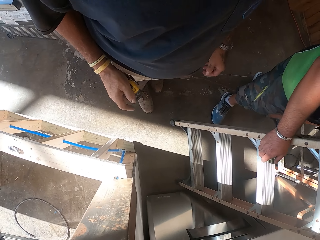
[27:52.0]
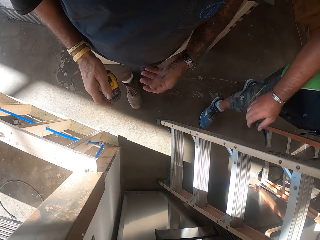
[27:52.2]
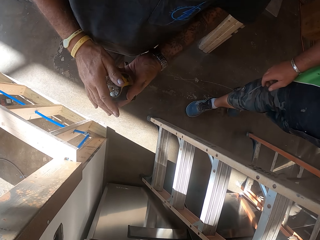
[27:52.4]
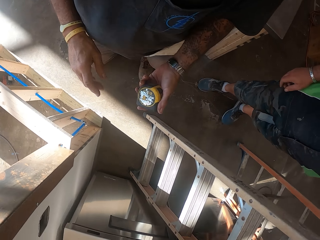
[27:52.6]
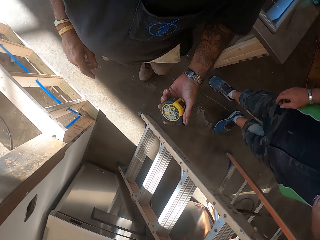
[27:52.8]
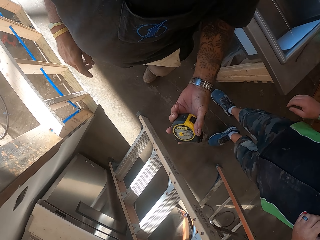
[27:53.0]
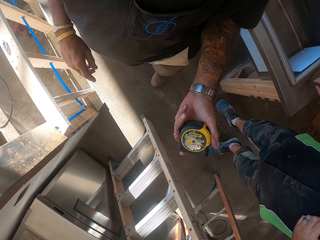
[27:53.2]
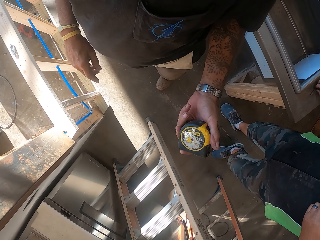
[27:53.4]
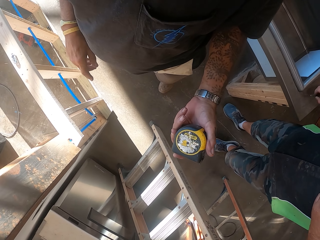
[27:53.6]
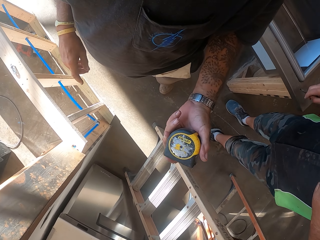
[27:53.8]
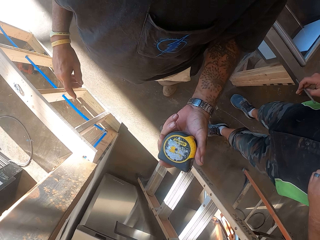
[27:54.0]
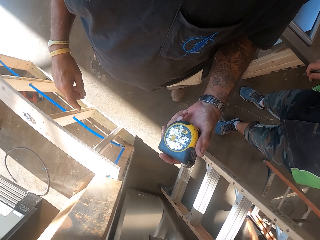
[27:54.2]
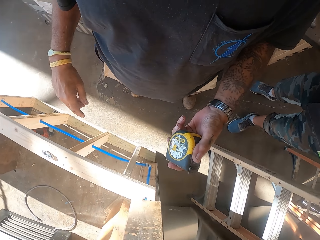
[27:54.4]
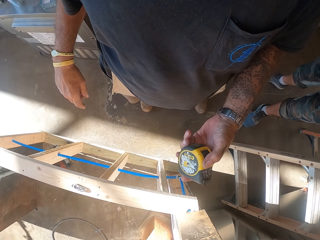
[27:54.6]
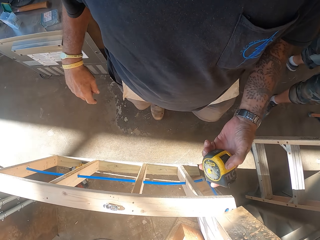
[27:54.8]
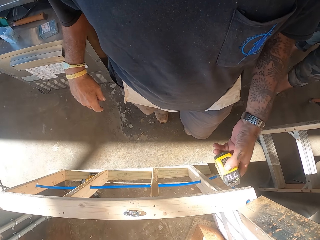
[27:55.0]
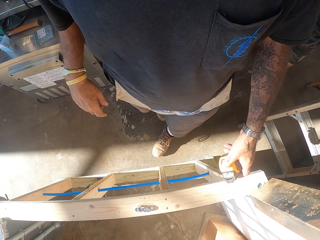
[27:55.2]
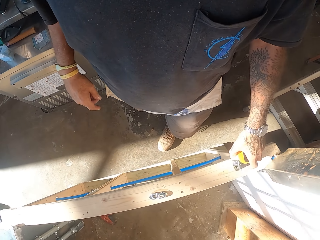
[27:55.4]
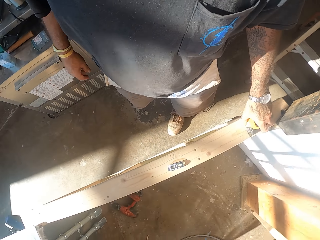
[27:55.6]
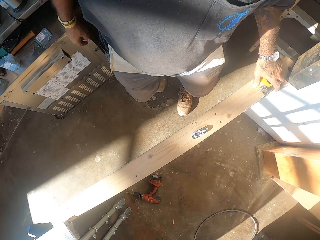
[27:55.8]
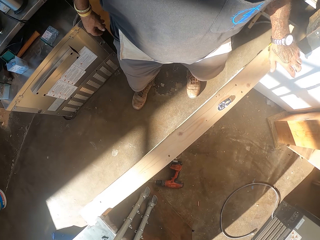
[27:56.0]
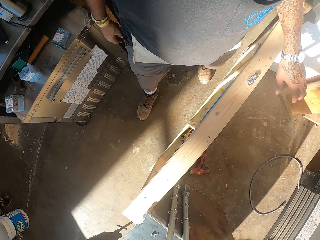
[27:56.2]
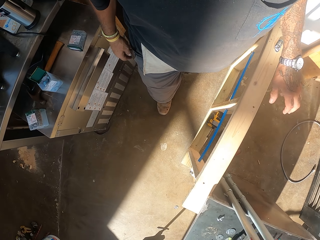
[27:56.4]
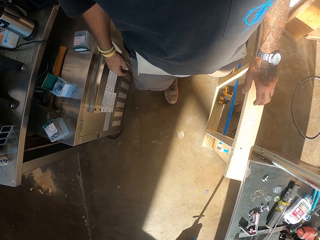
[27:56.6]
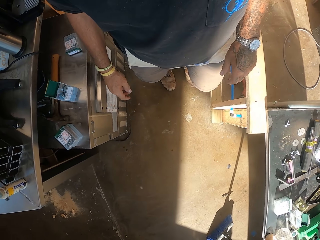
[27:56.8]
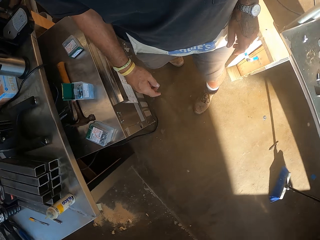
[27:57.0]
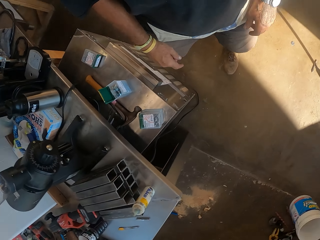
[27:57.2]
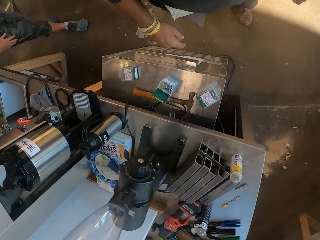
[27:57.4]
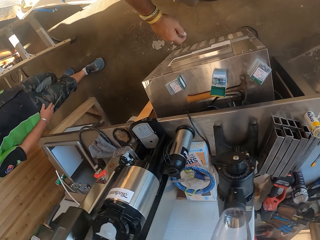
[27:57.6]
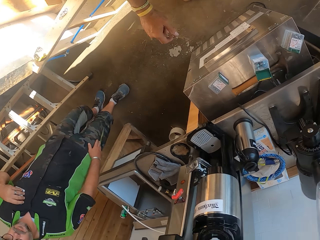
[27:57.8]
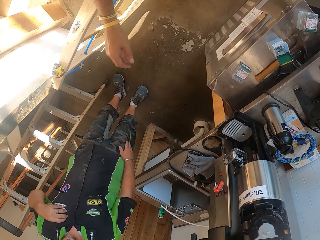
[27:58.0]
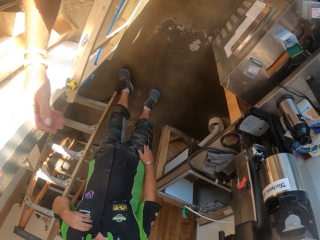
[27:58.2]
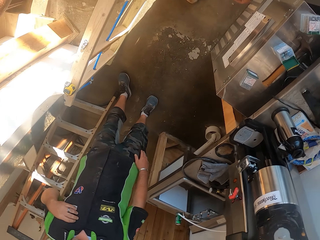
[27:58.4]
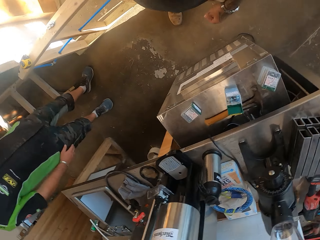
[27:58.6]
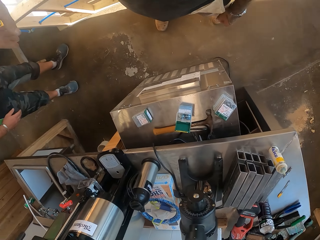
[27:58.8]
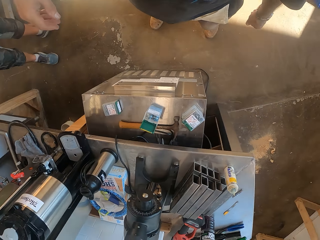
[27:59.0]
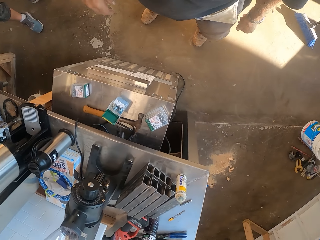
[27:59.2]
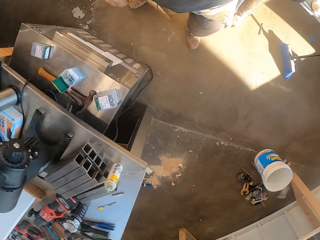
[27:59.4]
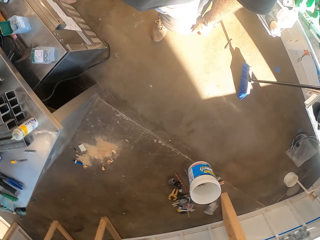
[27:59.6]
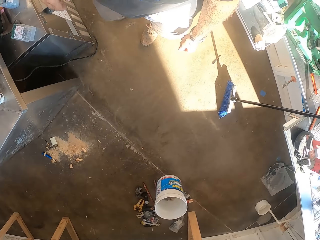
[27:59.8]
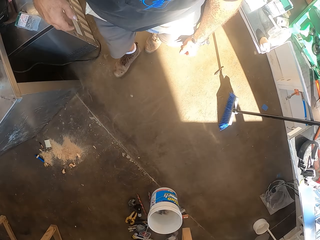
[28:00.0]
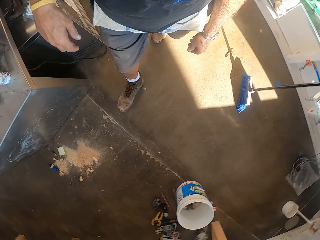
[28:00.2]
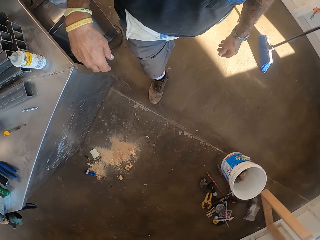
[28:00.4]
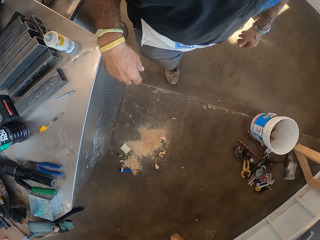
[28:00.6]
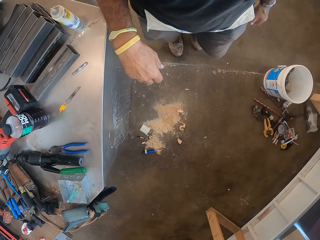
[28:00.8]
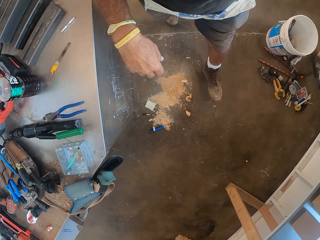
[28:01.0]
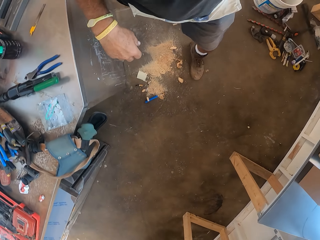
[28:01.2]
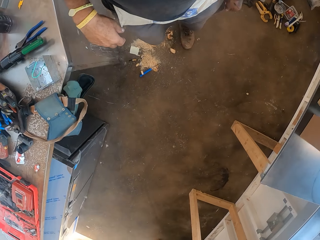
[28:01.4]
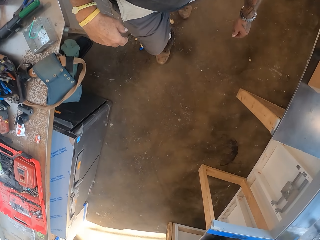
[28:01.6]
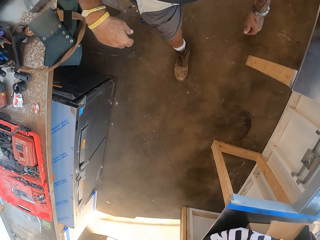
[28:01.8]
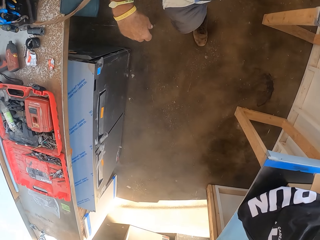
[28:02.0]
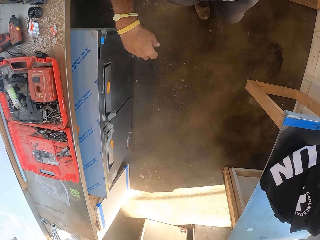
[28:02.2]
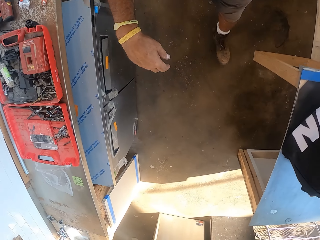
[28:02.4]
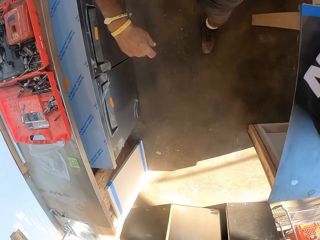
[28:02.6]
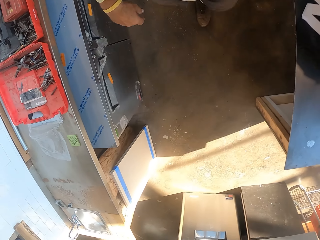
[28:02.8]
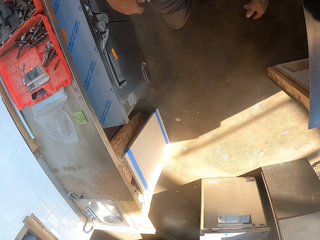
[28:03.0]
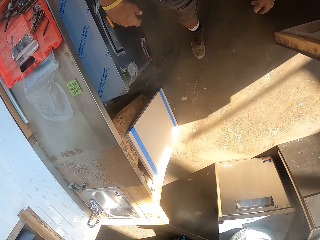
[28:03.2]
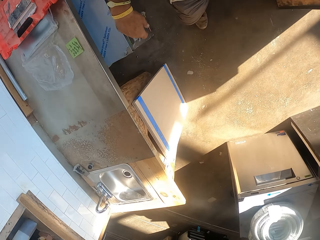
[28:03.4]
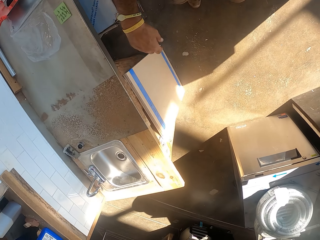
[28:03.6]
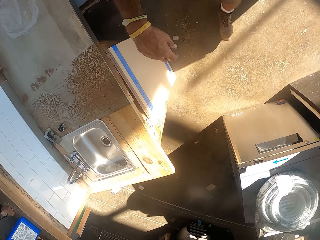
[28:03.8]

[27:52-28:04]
The camera wearer stops to measure and holds the tape measure. They check the tape measure in hand. They look around. They walk in the workshop. They put the tape measure on the lumber. They look around and stop. They walk in the workshop.

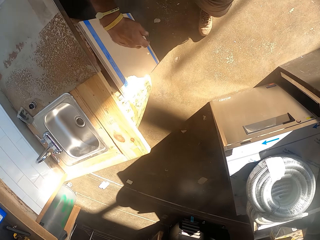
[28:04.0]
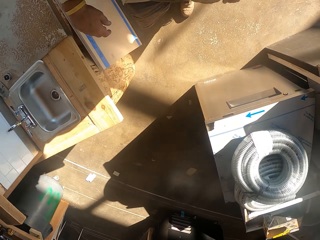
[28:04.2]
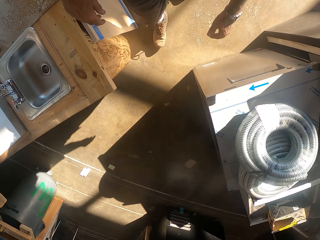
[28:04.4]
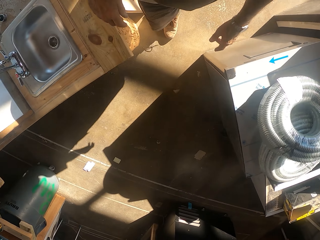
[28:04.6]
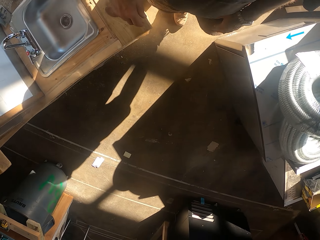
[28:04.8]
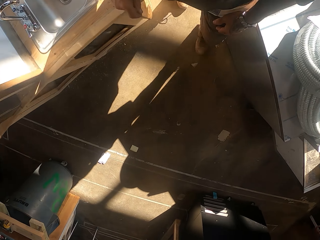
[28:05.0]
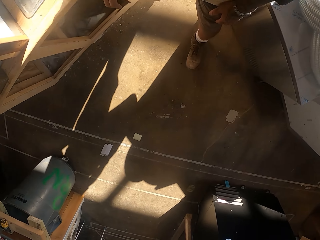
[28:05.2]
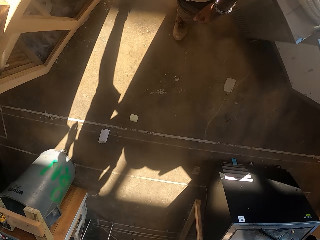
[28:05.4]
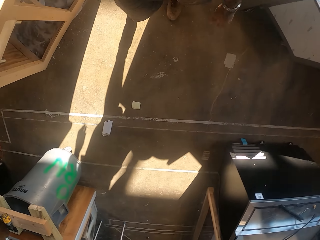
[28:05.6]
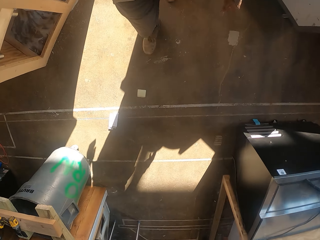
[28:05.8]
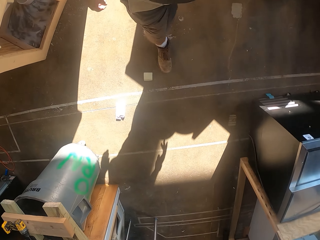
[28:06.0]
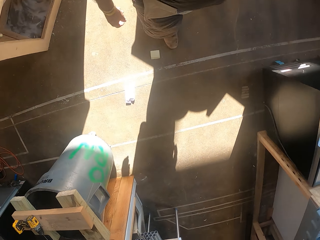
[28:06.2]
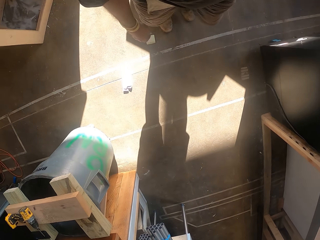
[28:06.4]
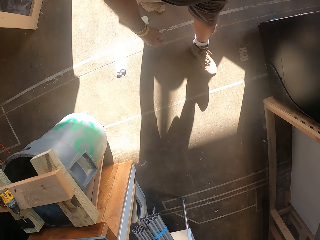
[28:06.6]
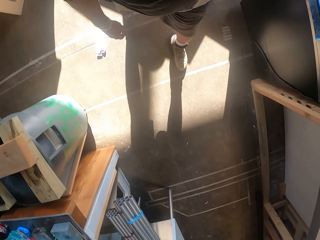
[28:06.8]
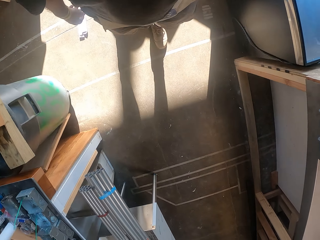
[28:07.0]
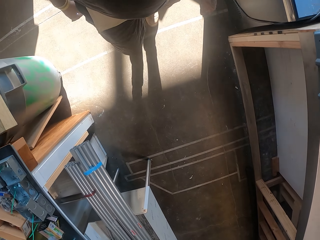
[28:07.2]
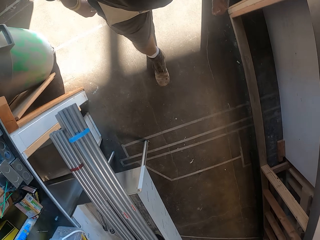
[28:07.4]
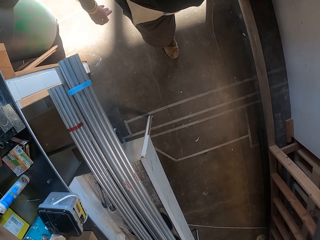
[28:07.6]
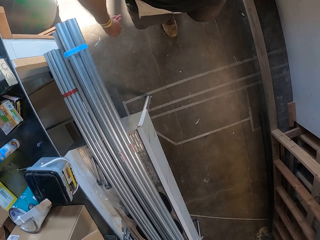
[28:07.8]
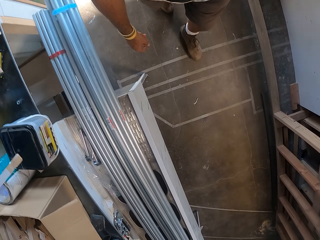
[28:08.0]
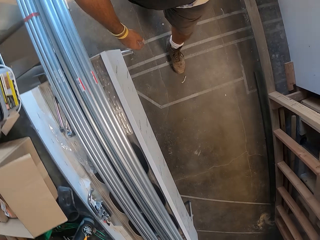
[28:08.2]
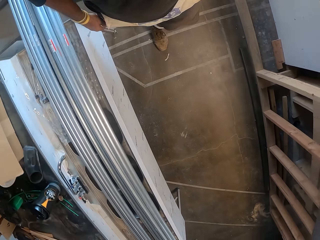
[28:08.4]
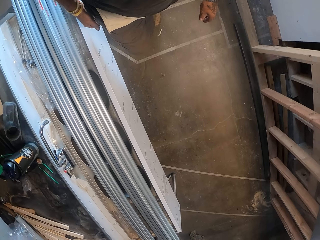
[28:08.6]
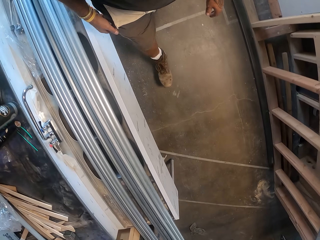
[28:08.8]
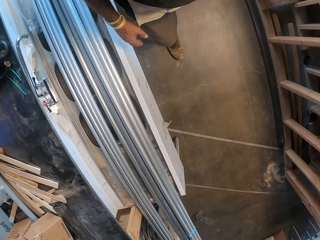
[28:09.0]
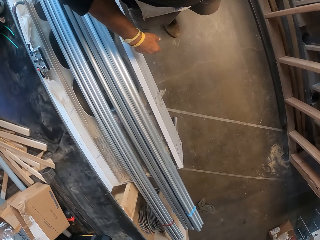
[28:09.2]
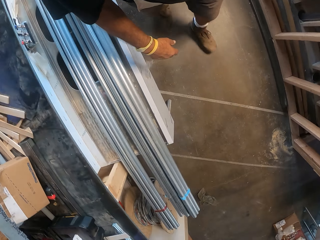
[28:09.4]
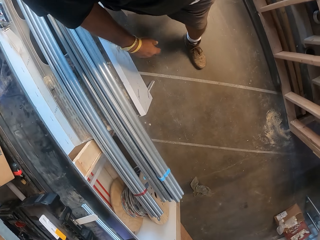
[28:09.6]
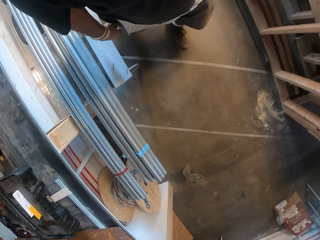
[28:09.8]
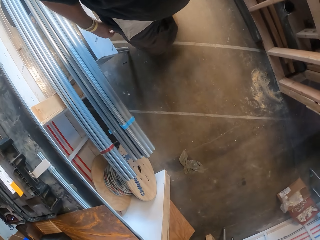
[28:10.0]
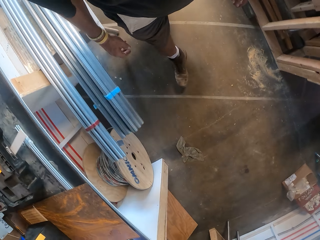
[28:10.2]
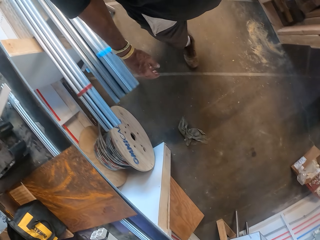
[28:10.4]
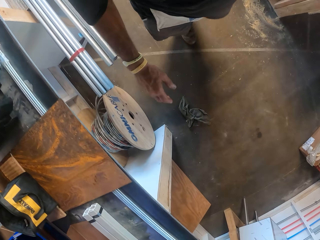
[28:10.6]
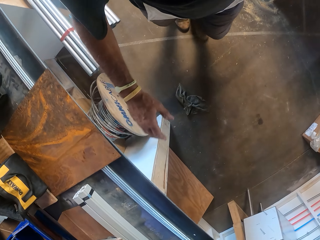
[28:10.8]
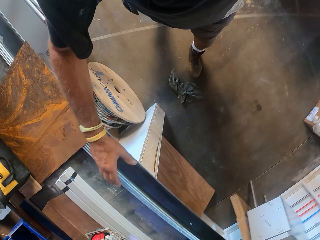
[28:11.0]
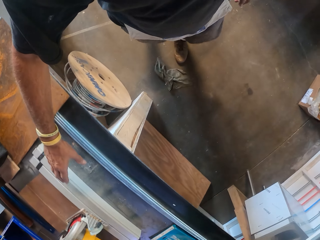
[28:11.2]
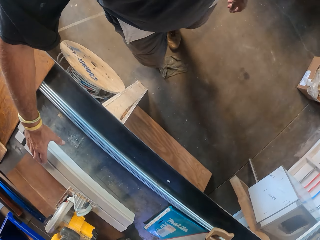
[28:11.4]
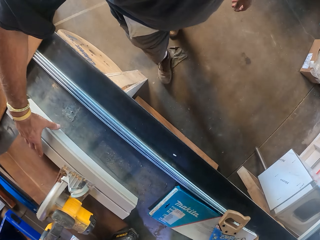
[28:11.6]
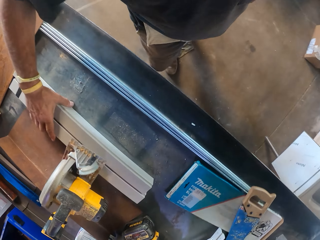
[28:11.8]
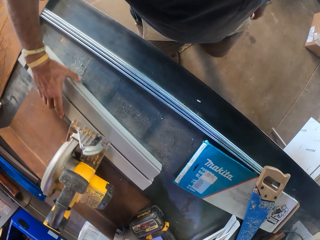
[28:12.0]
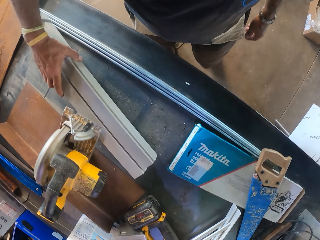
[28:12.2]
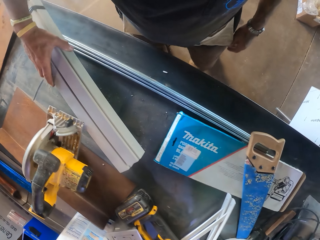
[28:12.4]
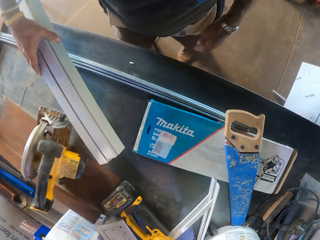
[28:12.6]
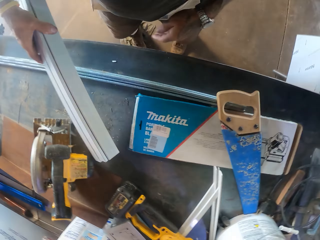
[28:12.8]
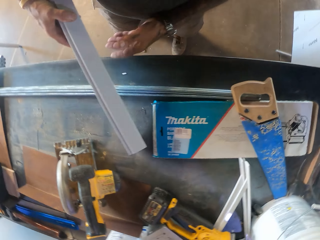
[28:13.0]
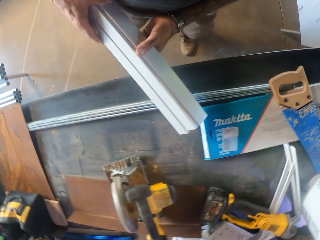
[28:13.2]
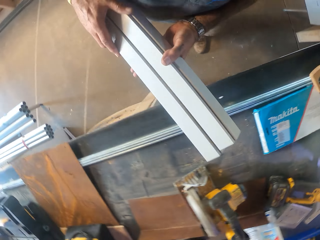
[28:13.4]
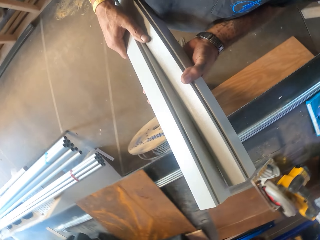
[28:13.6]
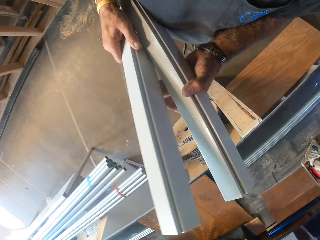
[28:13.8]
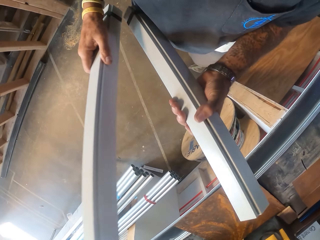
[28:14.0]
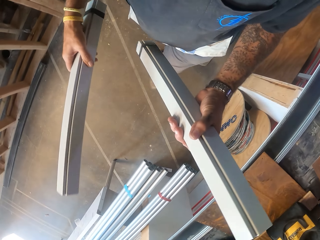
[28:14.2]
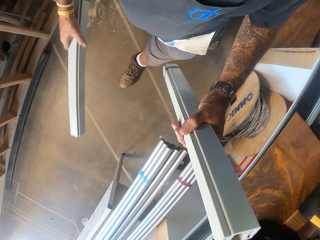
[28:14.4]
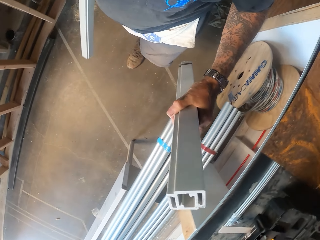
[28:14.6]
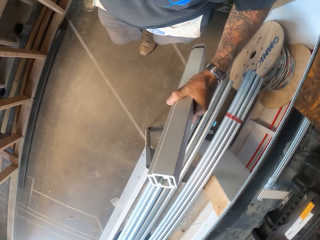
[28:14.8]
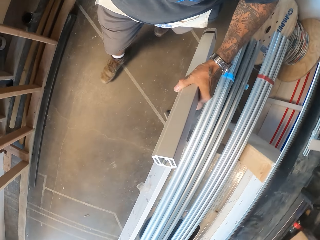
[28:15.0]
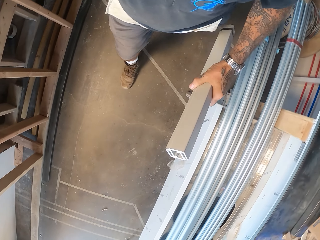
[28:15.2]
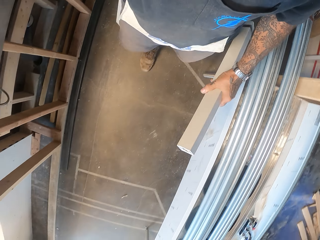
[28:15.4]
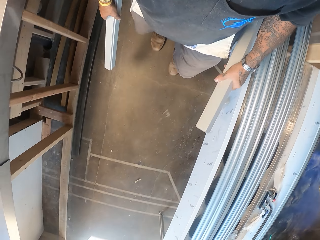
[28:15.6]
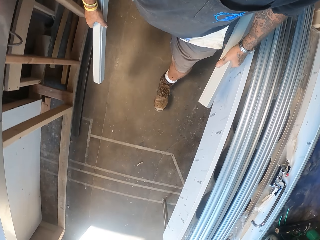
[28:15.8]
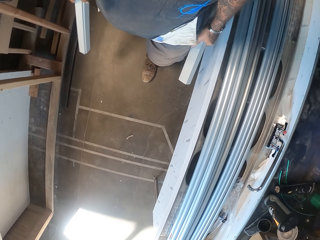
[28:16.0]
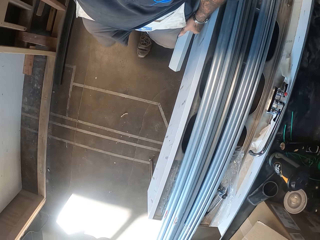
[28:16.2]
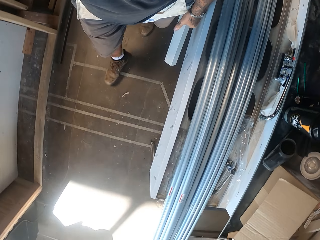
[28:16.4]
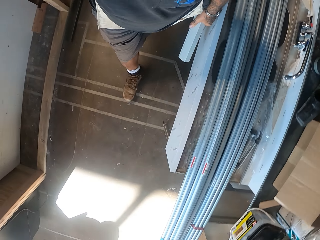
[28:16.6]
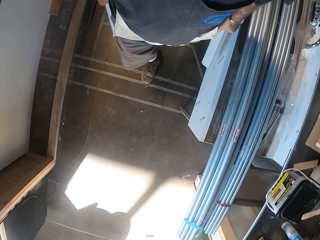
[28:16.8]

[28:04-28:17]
The camera wearer picks up a wire pipe on the counter. They walk in the workshop with the pipe in hand.
